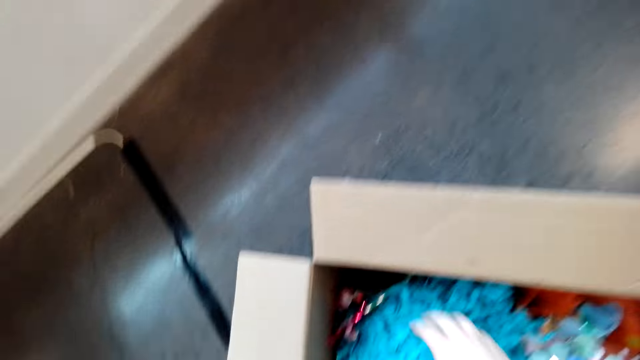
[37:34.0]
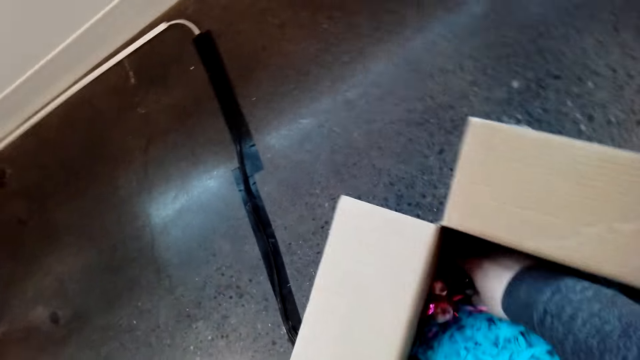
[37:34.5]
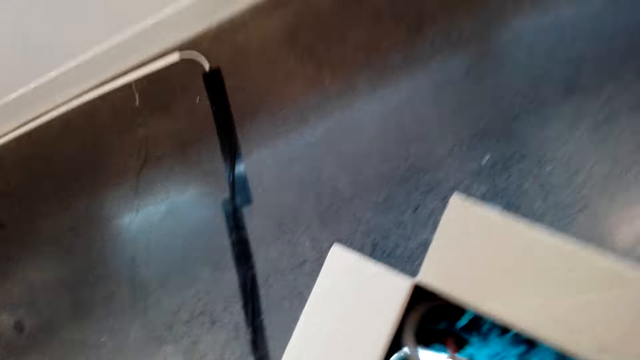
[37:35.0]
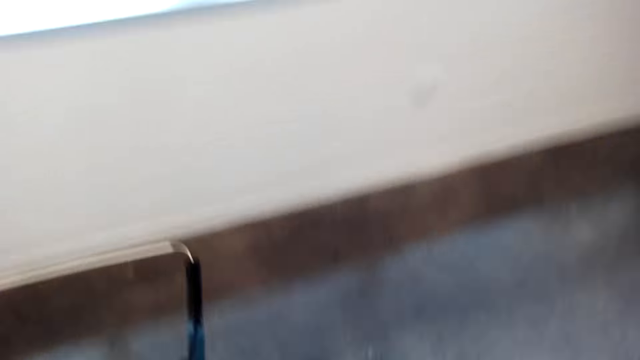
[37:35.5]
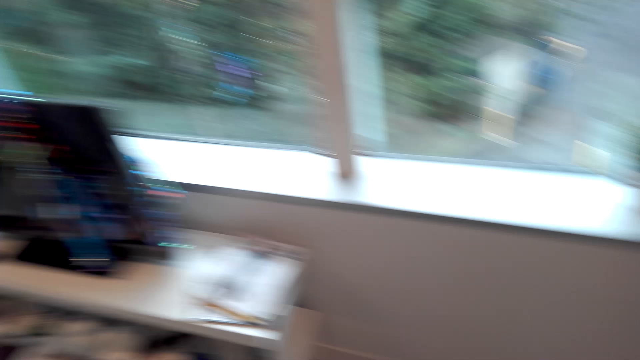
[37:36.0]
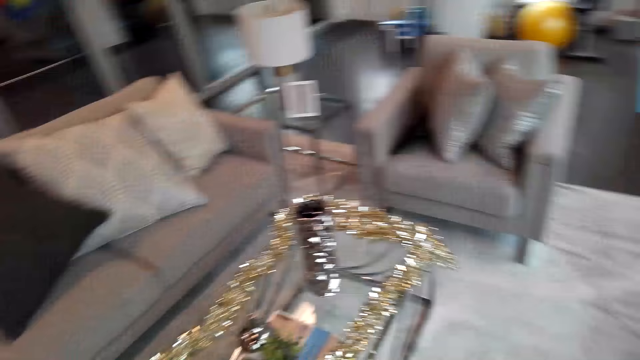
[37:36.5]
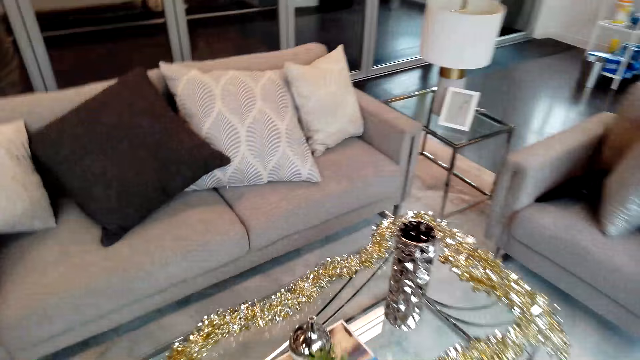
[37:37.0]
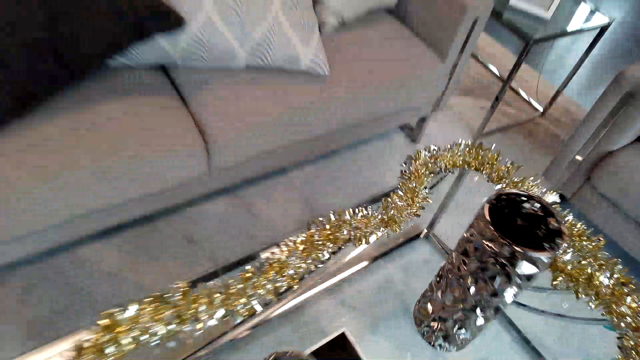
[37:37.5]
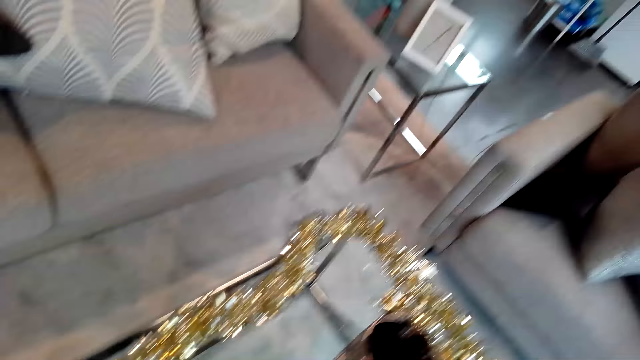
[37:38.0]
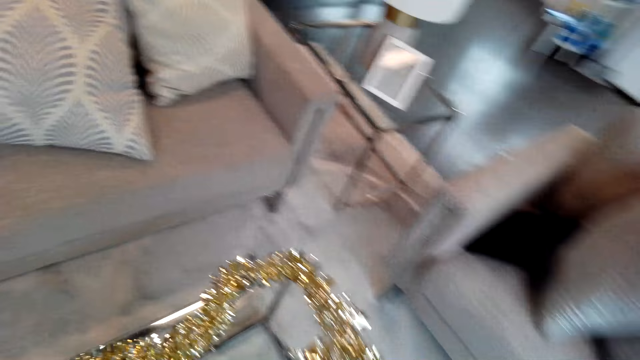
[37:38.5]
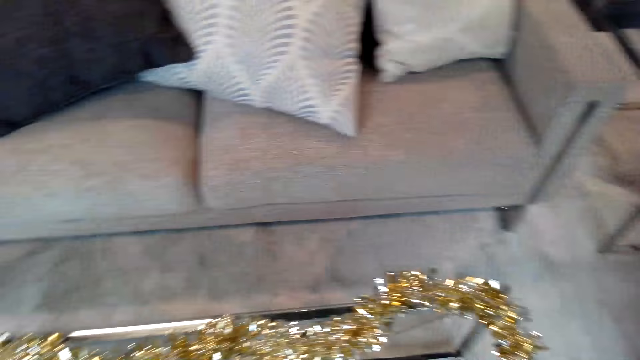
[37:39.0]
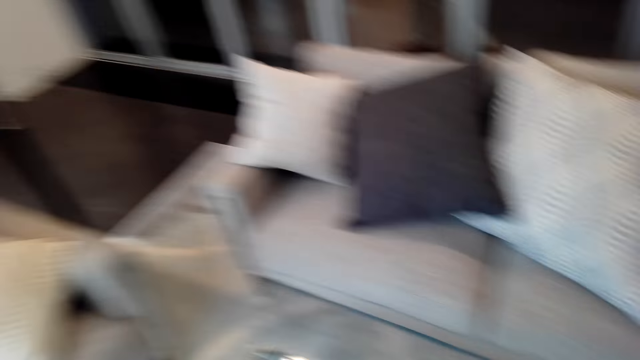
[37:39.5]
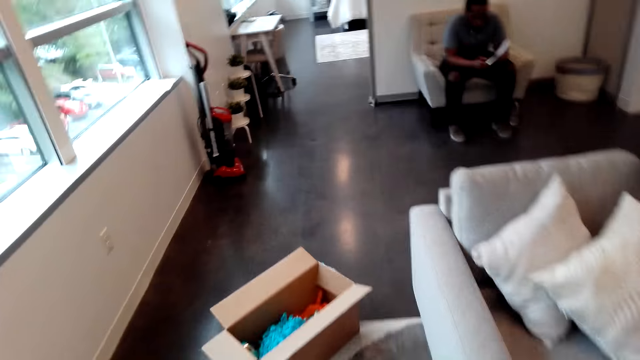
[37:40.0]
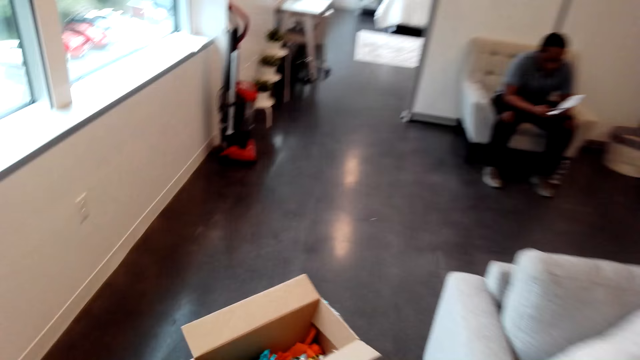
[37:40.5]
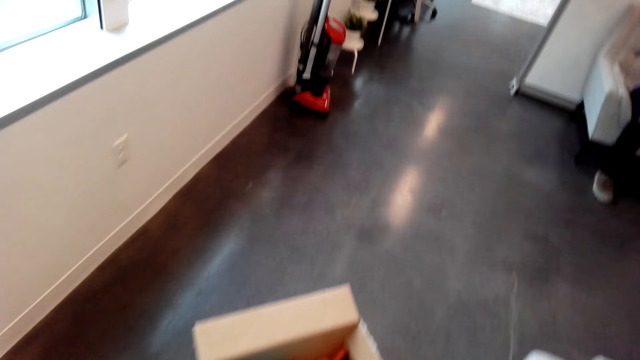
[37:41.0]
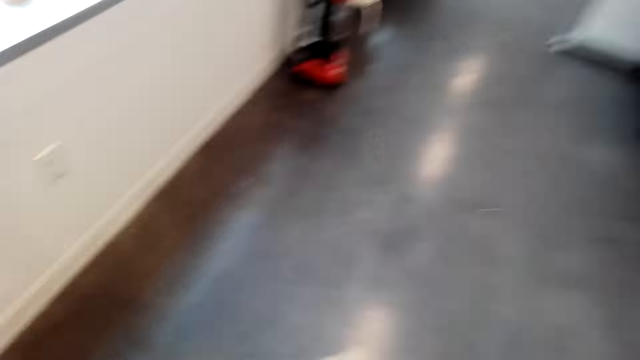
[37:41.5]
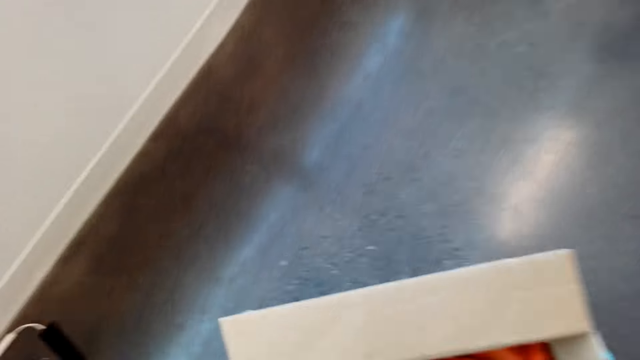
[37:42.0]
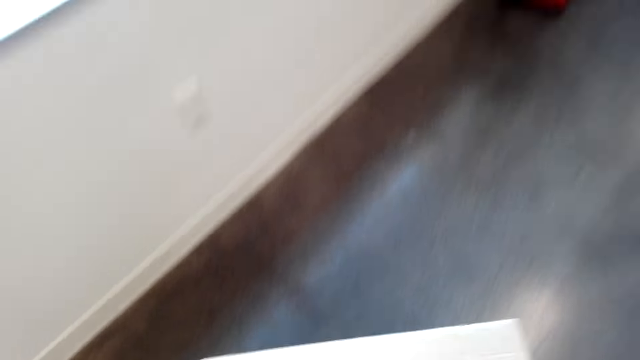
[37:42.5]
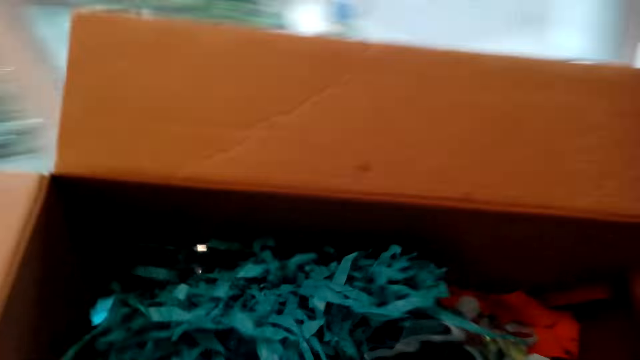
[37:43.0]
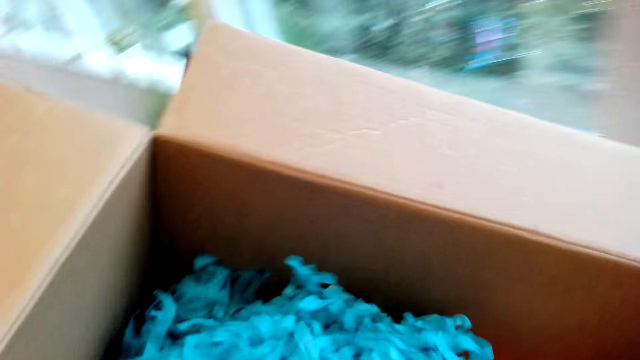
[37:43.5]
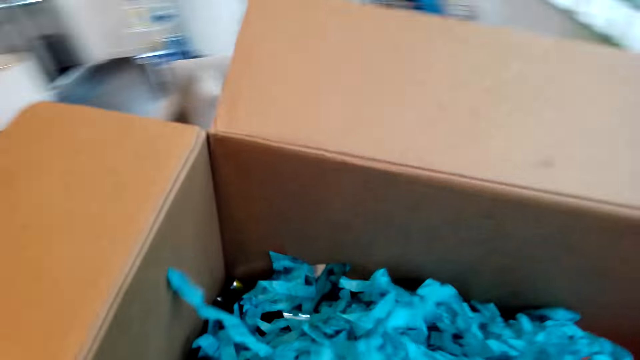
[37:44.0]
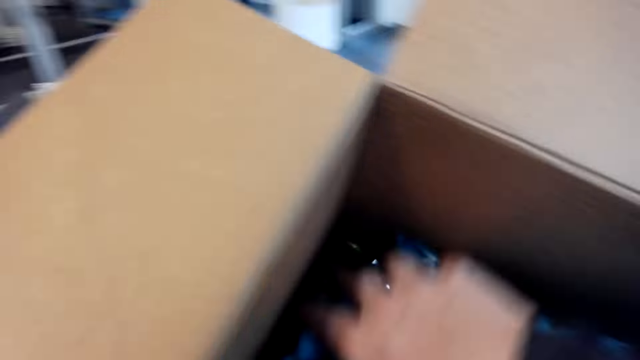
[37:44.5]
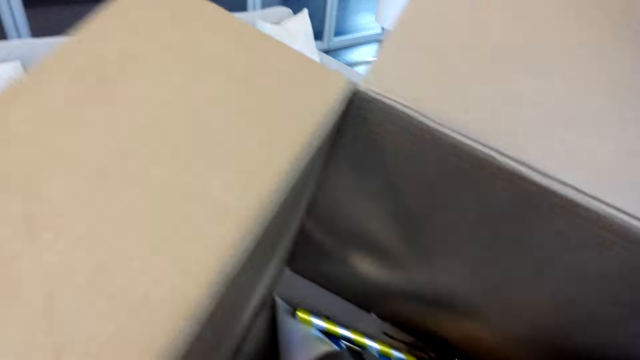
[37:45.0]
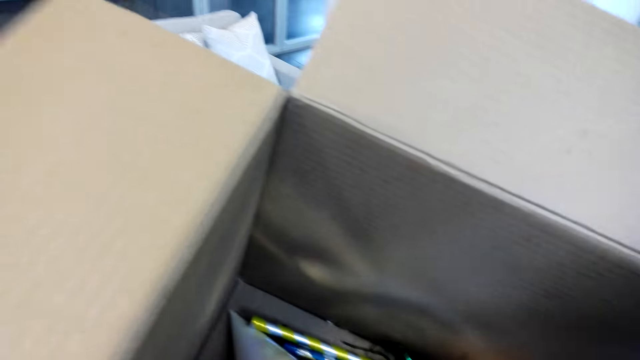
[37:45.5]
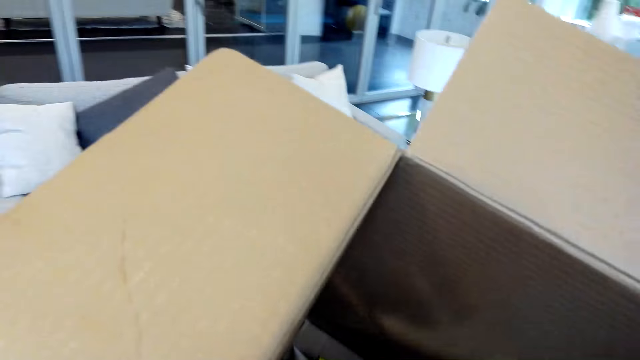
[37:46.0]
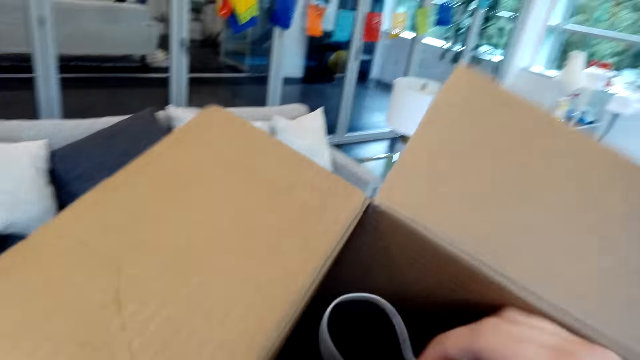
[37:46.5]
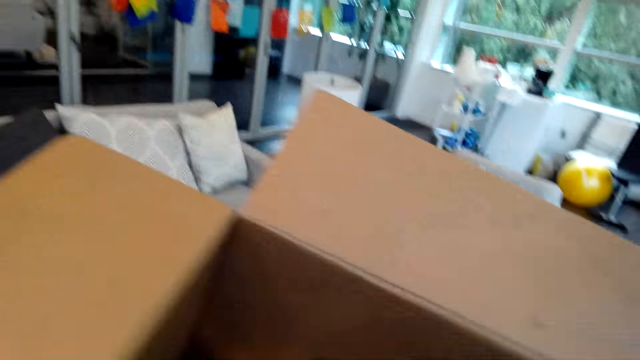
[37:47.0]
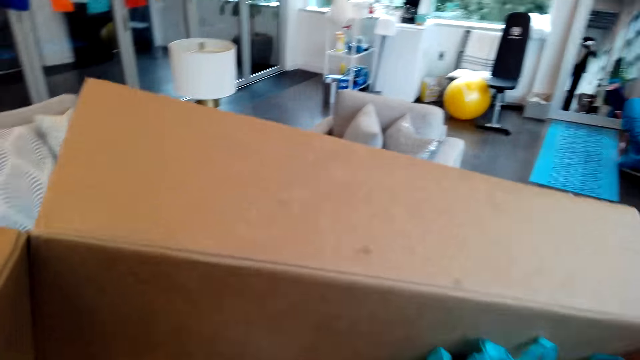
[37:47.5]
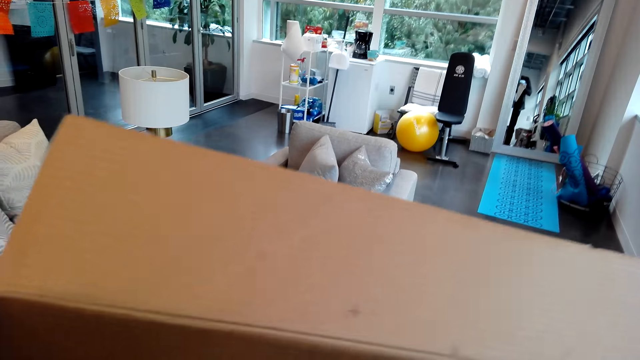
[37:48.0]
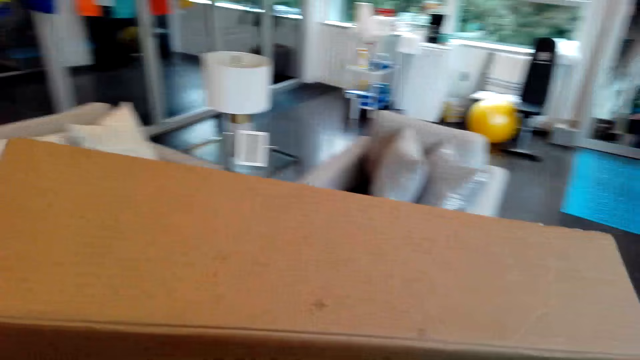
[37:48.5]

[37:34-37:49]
The camera wearer picks up flowers from the box. They move around and look around. They pick up the box. They pick up the flowers from the box. They look inside the box.

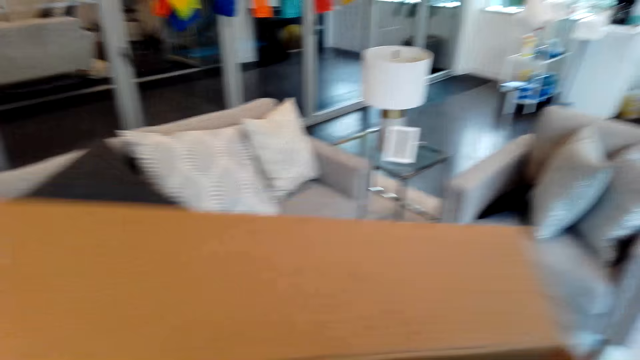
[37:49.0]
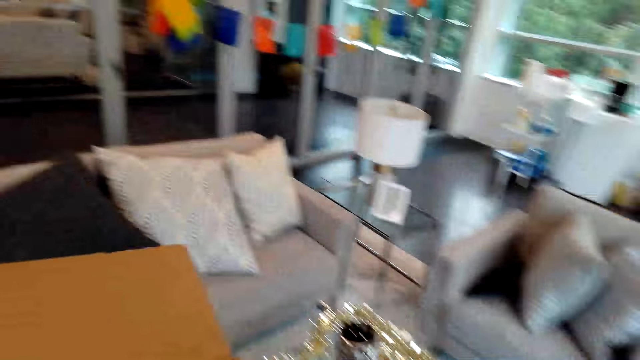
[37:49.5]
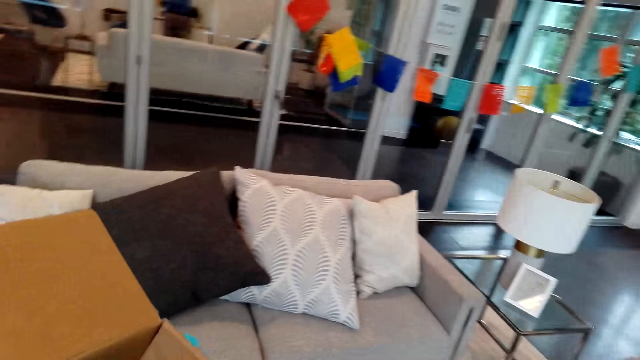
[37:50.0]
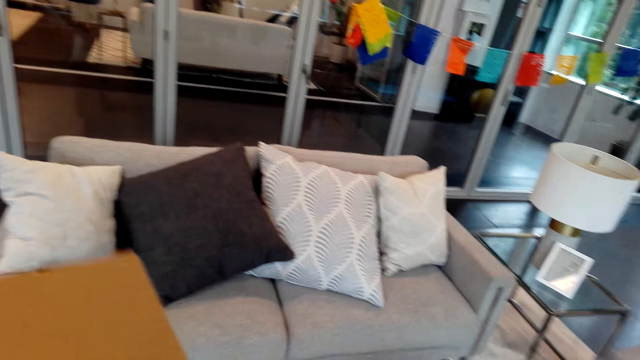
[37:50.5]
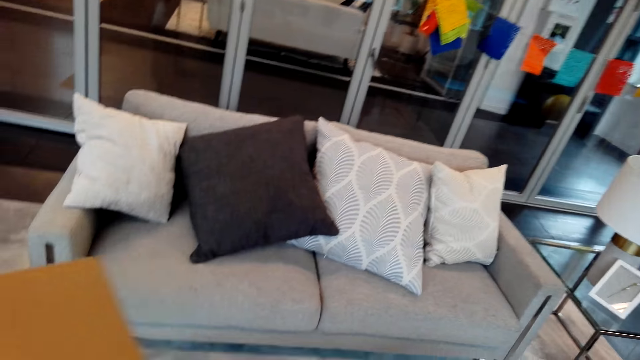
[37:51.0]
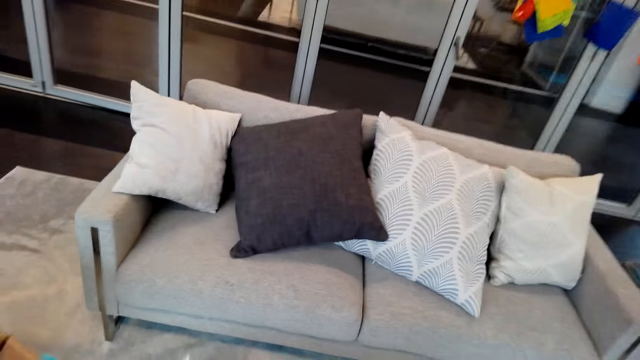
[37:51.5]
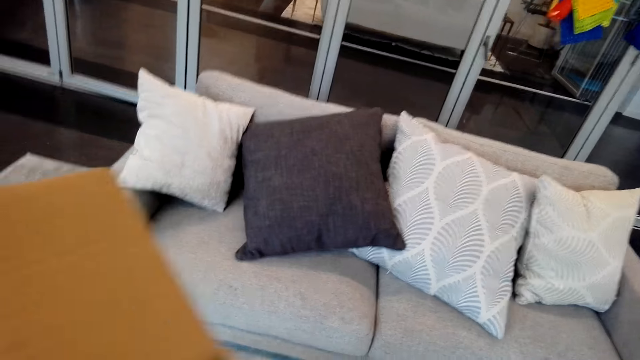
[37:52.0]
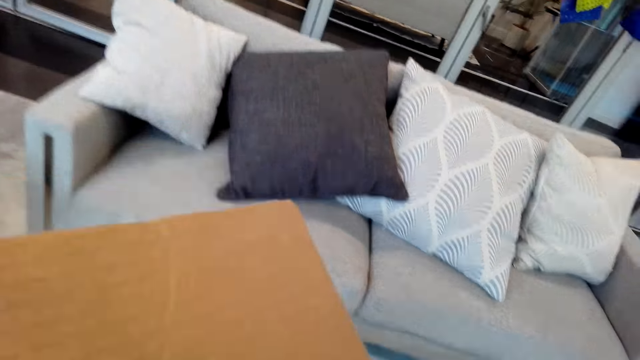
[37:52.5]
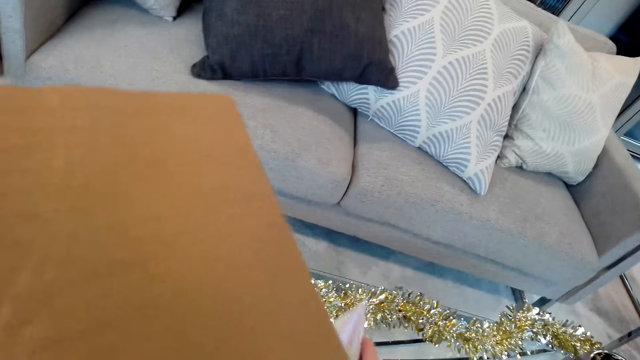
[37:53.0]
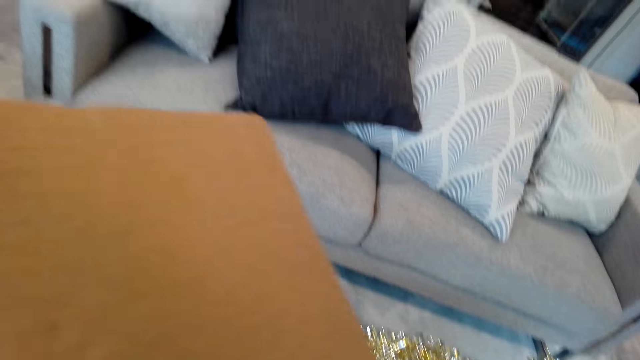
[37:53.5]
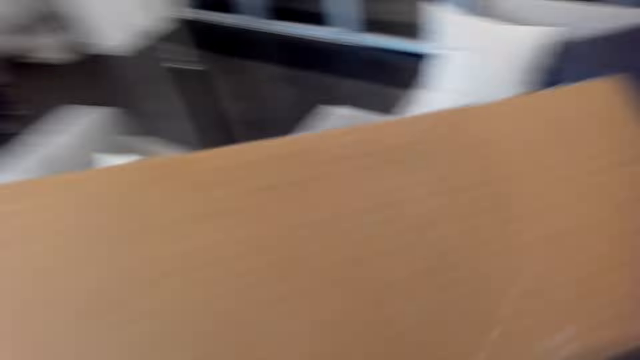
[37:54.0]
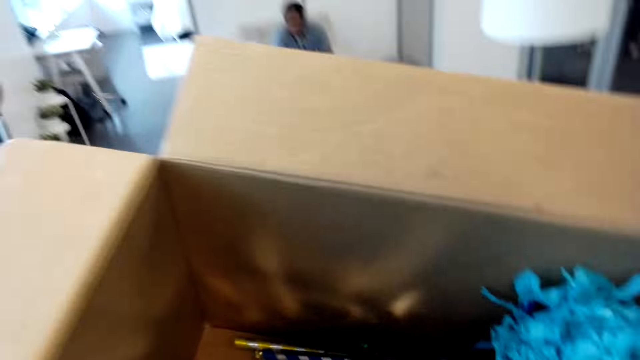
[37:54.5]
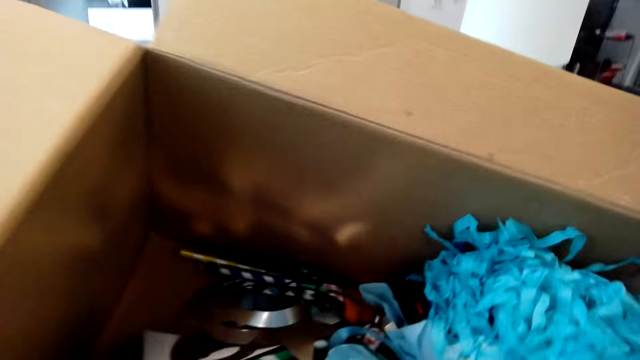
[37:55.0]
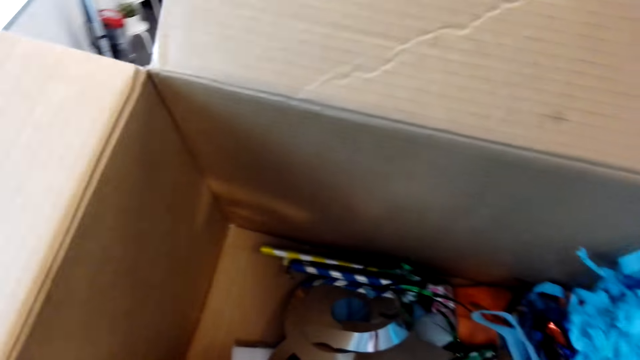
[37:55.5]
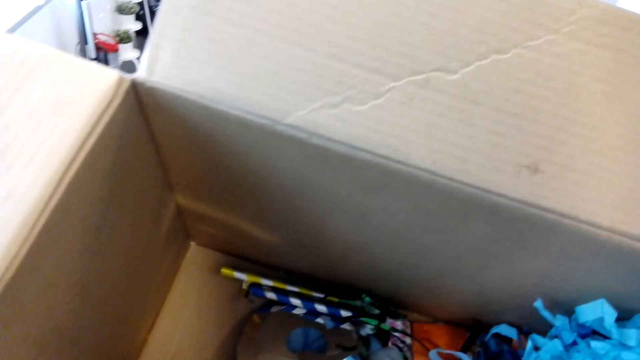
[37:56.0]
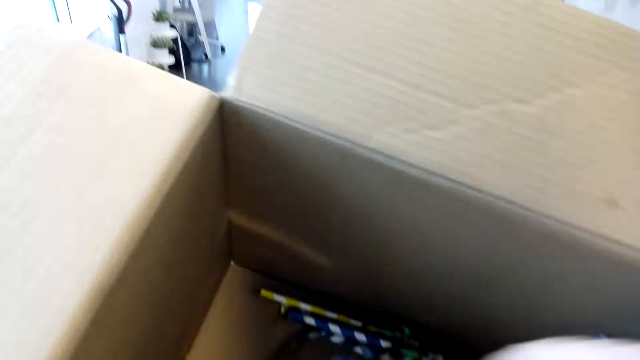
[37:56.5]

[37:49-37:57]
The camera wearer moves around. They drop the box.
